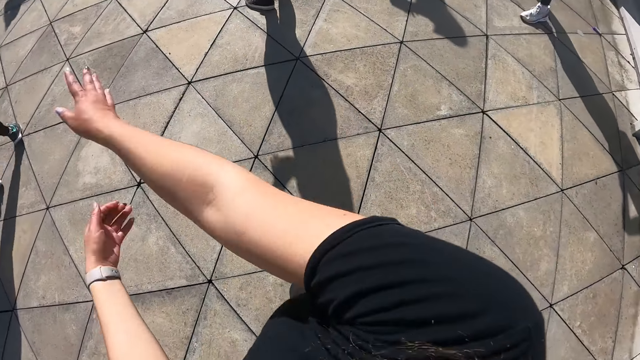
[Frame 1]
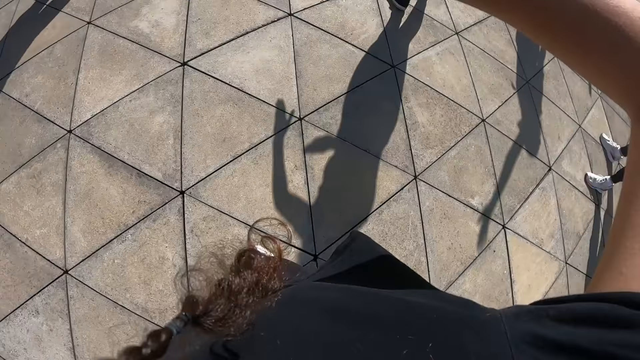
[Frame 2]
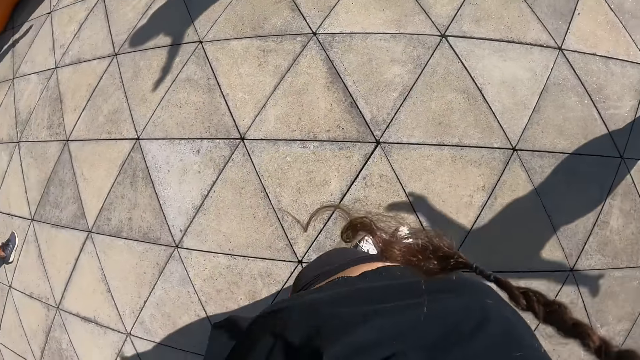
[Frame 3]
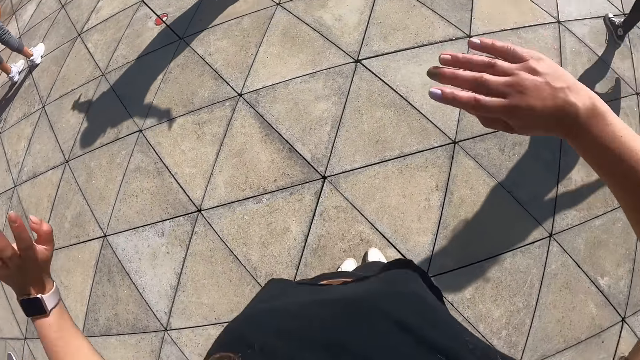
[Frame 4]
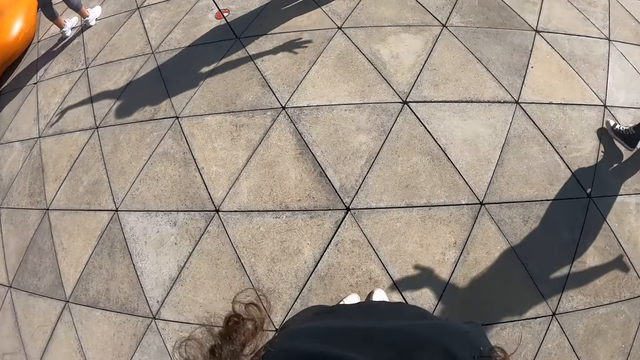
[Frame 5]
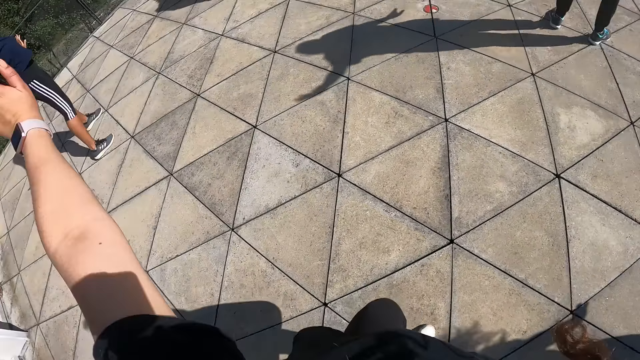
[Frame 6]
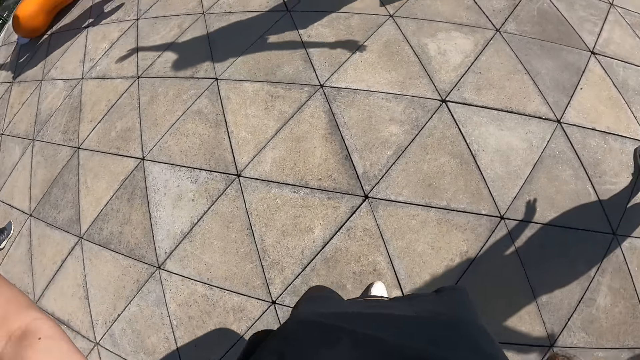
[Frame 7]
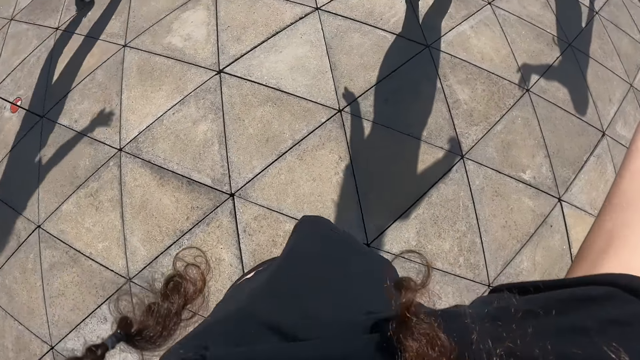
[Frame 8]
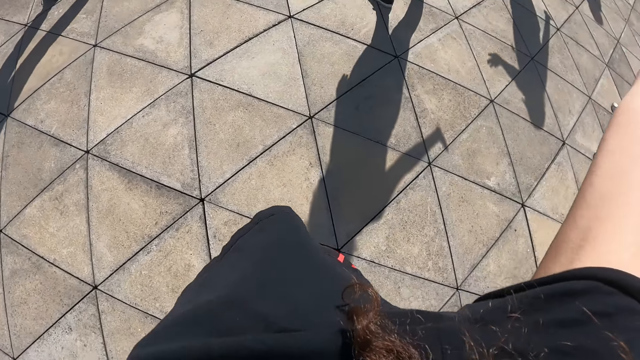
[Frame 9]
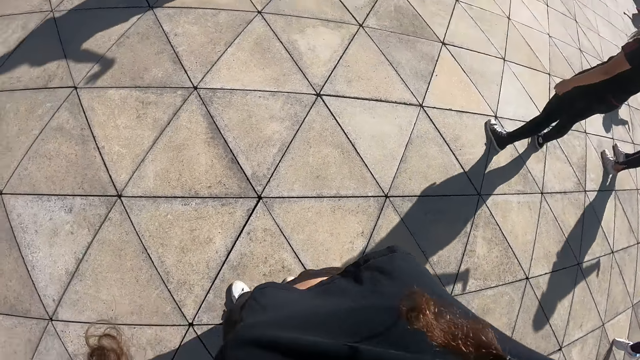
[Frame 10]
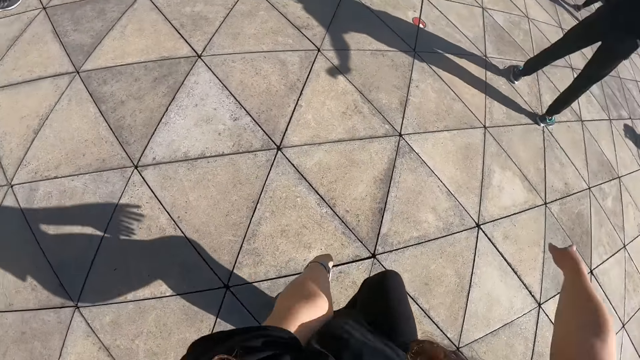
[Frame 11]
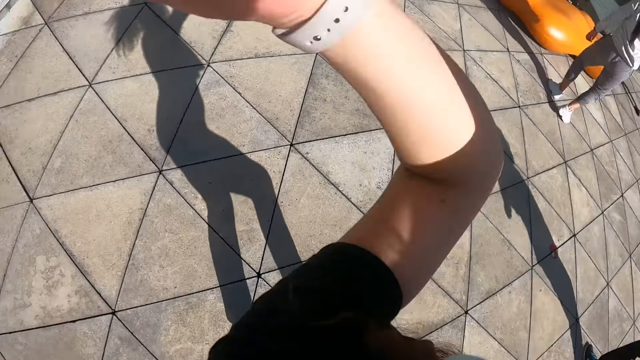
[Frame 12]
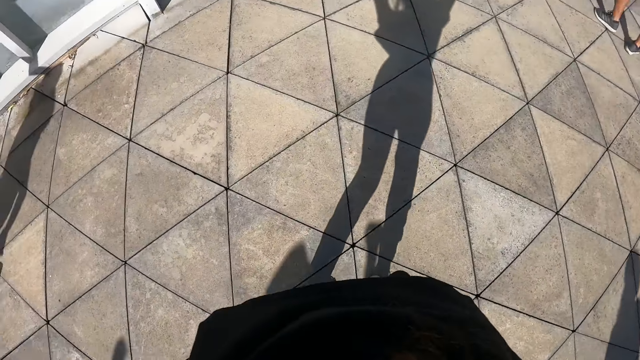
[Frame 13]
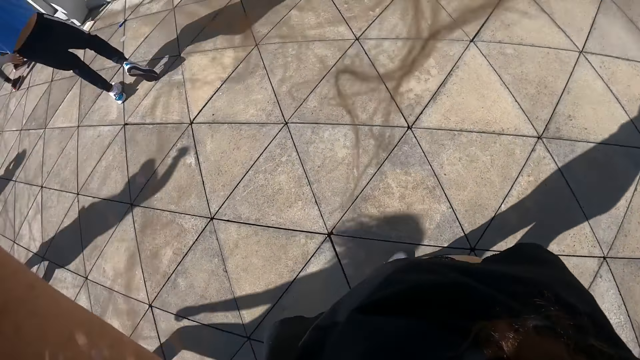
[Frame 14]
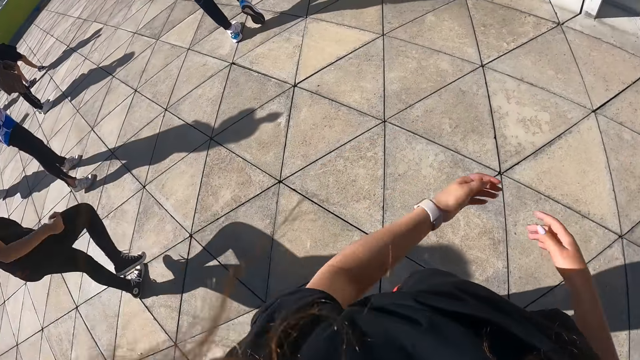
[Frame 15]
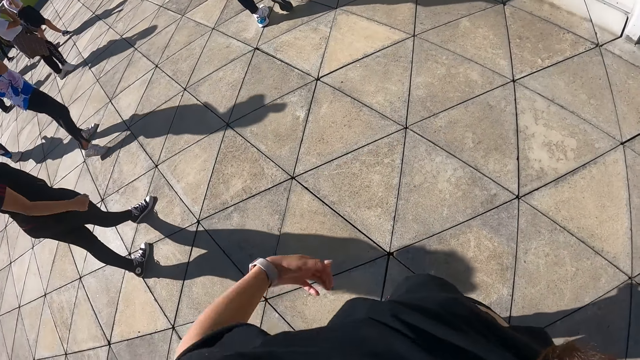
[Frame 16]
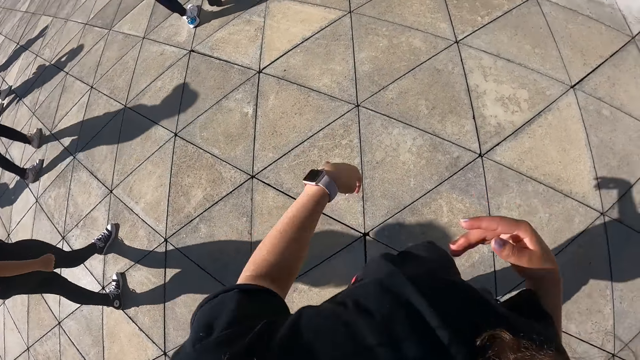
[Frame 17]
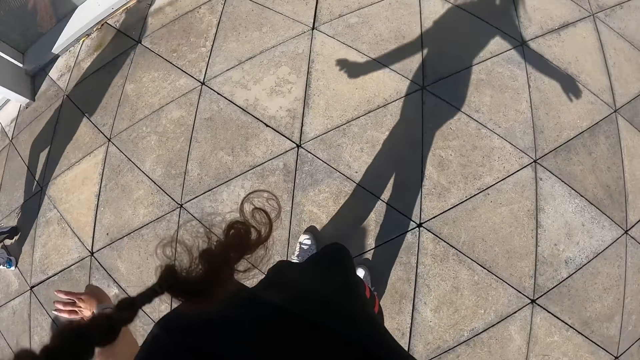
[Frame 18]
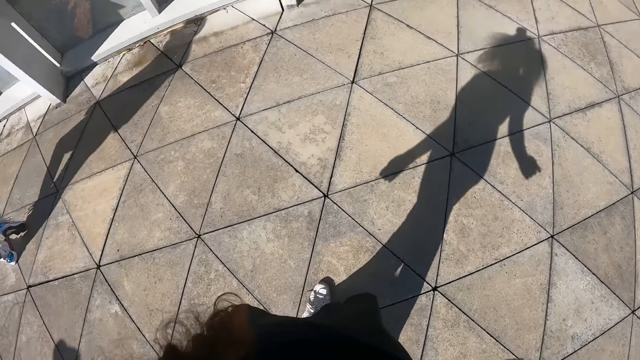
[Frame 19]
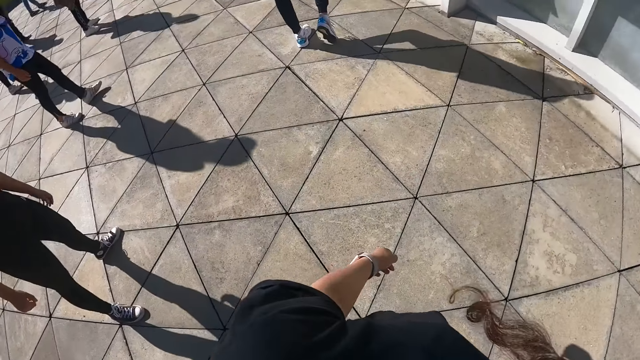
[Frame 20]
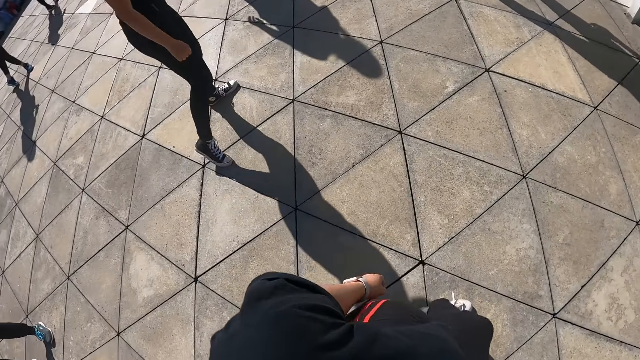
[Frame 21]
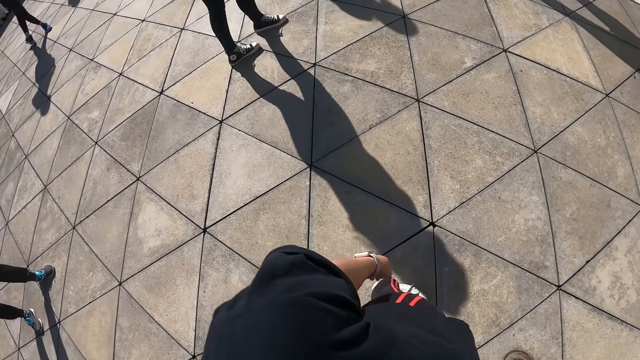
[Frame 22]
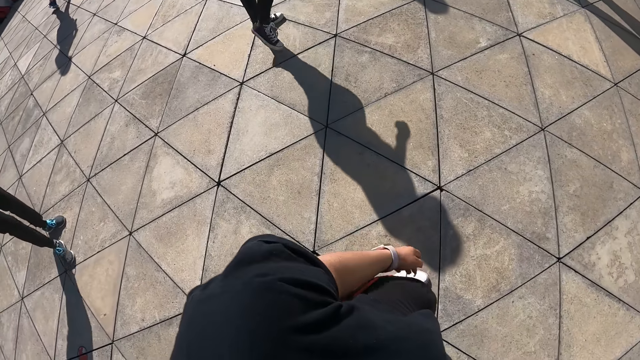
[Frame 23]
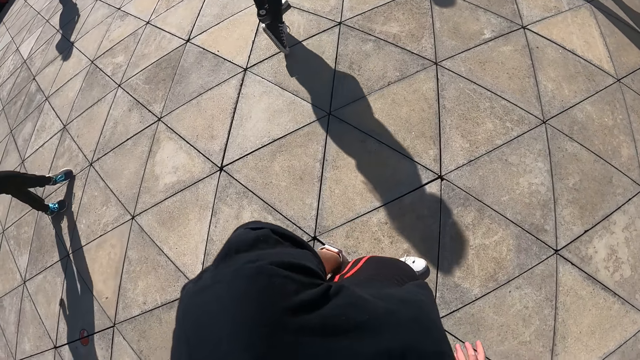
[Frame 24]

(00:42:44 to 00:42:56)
The camera wearer adjusts her shirt with her left hand. She dances with the group of people.

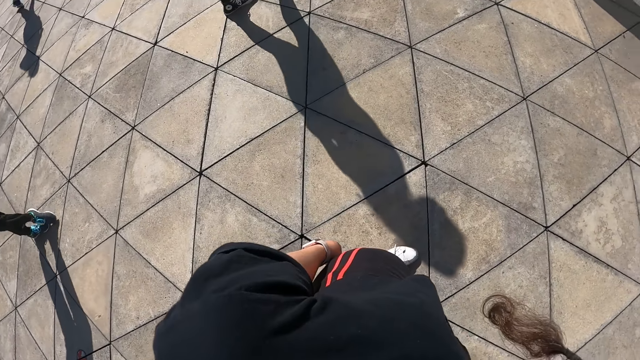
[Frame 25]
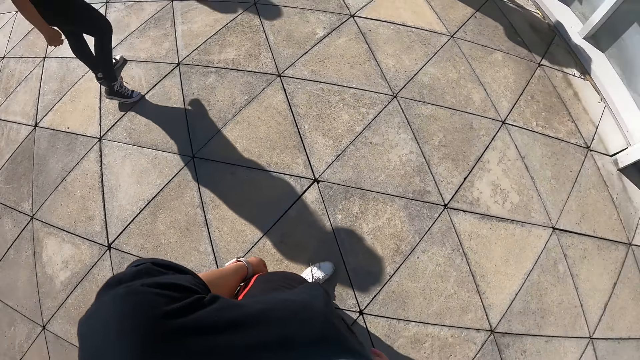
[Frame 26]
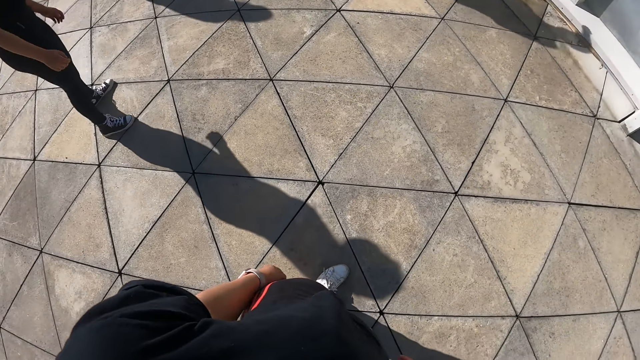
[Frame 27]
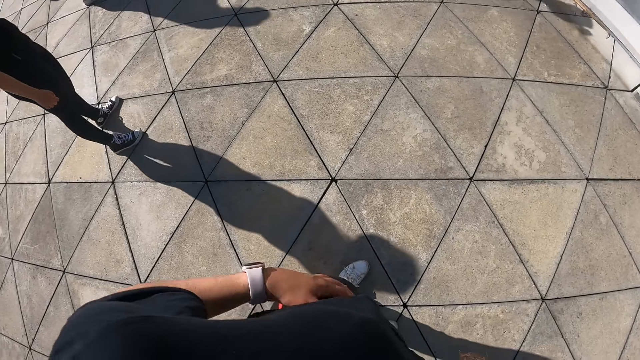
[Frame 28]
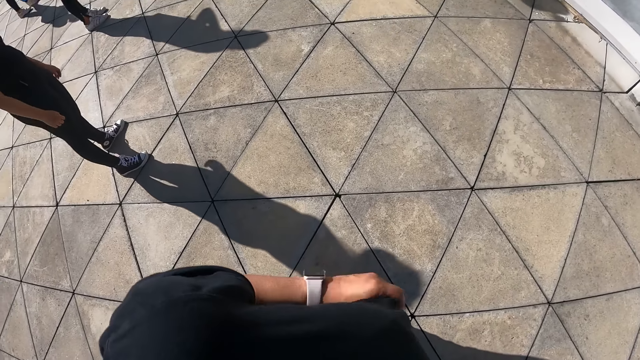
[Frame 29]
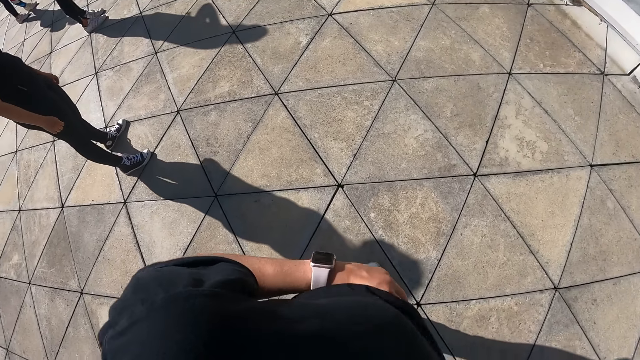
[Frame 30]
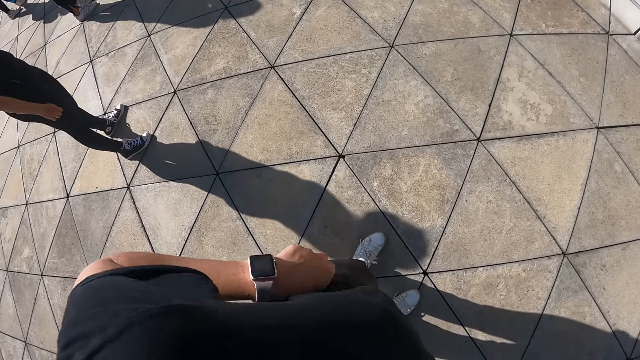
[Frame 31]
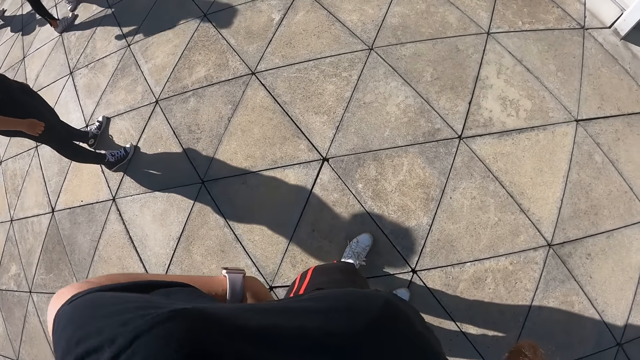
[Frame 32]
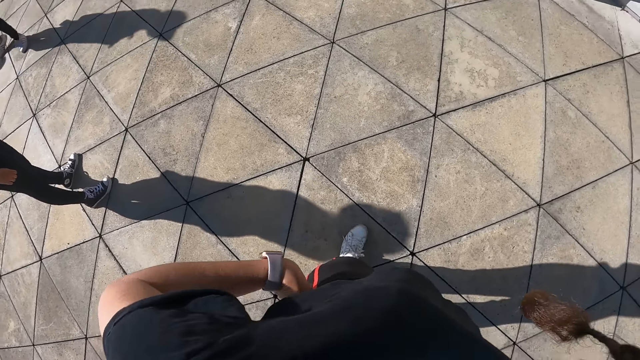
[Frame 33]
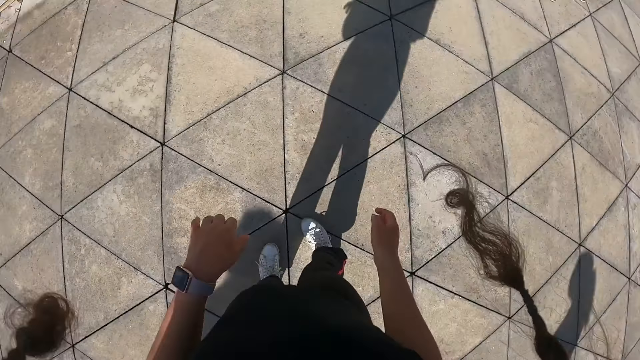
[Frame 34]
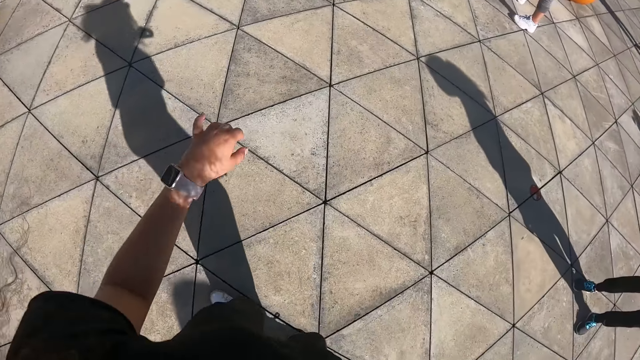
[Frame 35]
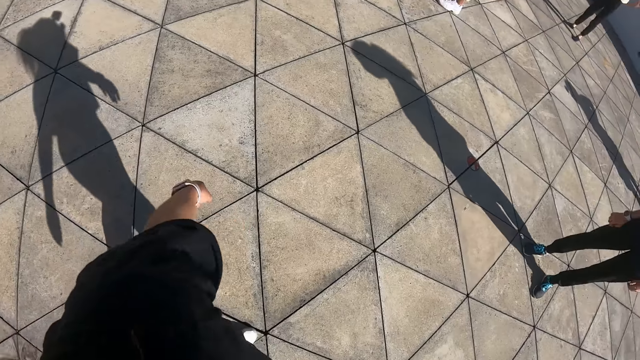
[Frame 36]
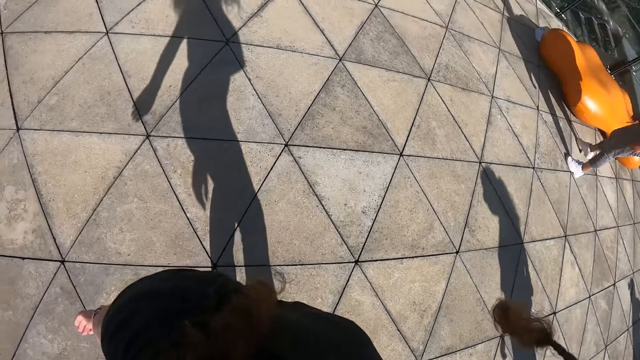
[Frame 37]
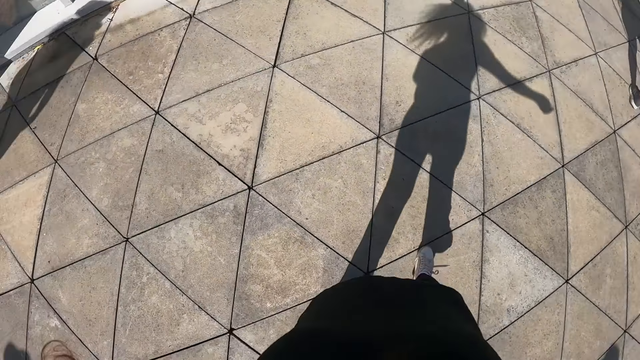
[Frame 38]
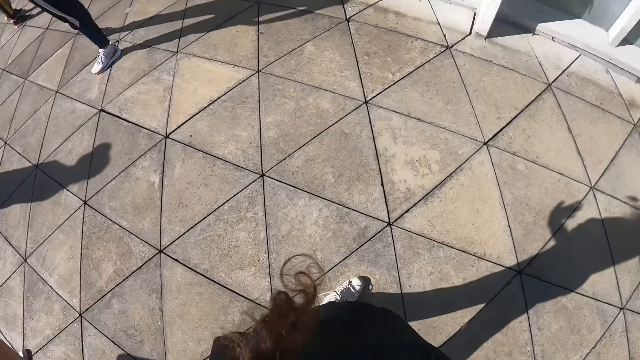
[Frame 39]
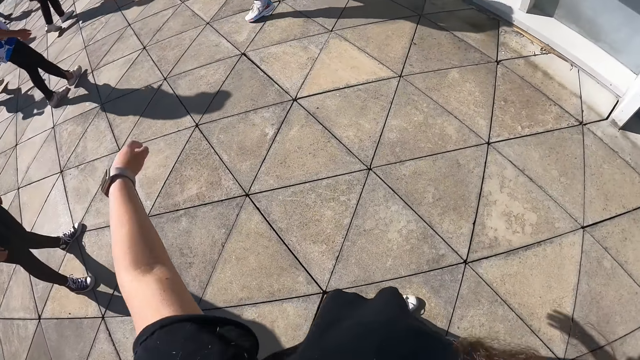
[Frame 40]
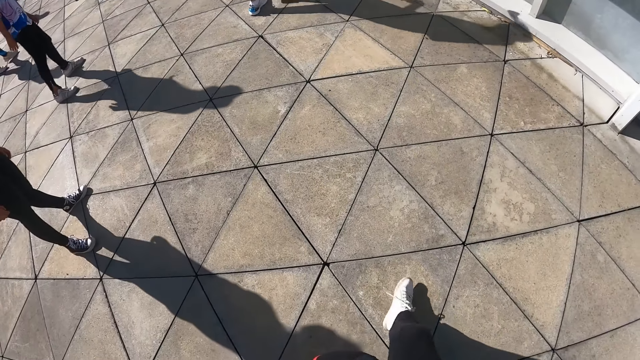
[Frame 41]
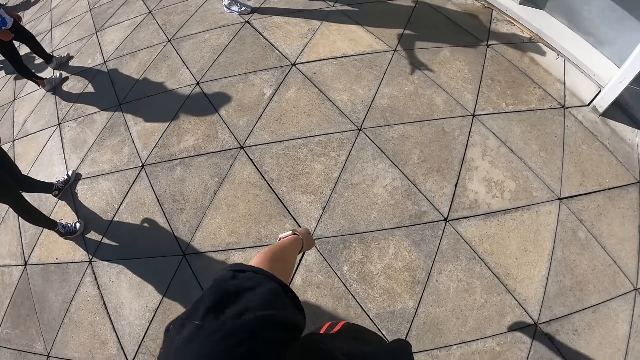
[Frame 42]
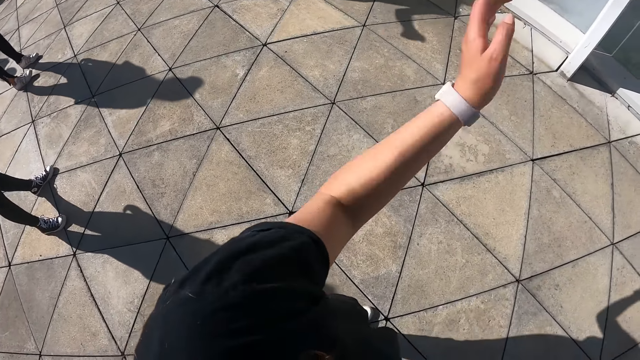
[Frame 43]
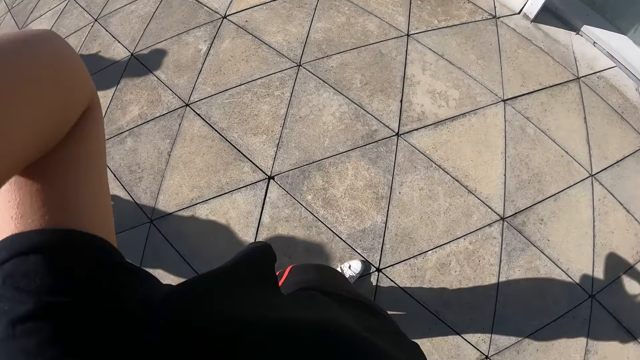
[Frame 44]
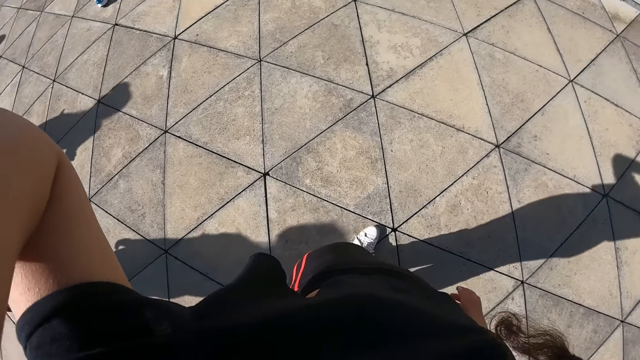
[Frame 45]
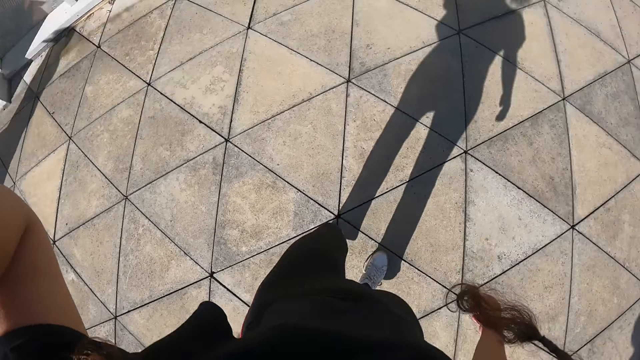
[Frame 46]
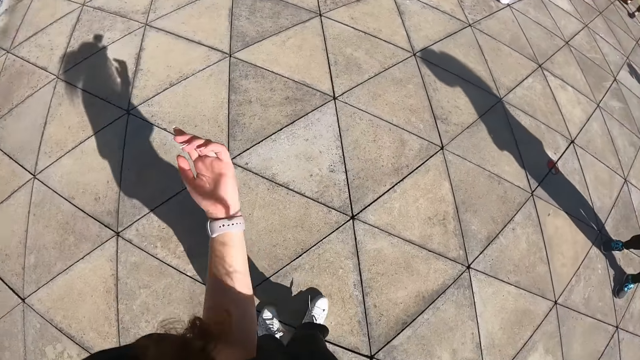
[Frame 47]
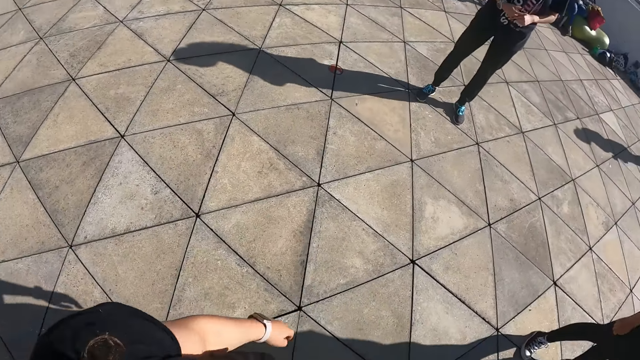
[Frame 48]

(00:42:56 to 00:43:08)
The camera wearer adjusts her shirt with her left hand. She adjusts her pants. She dances with the group of people.
